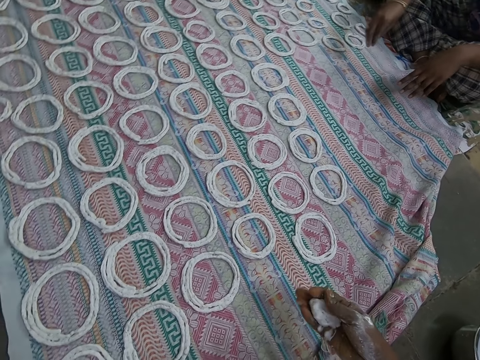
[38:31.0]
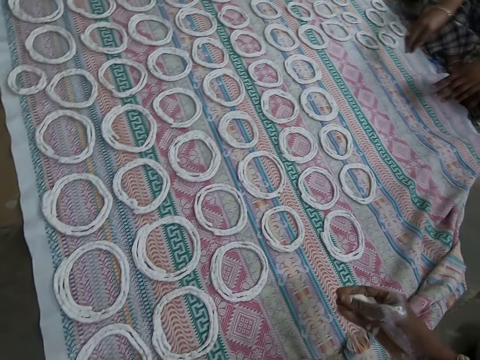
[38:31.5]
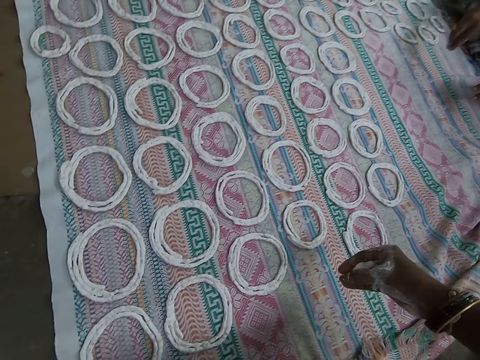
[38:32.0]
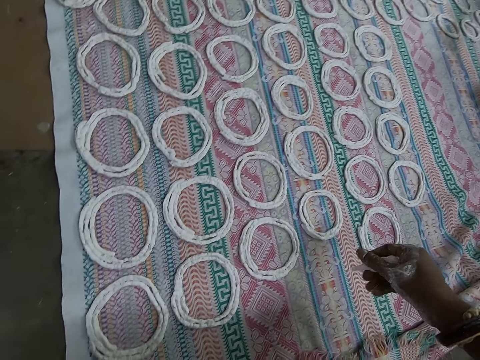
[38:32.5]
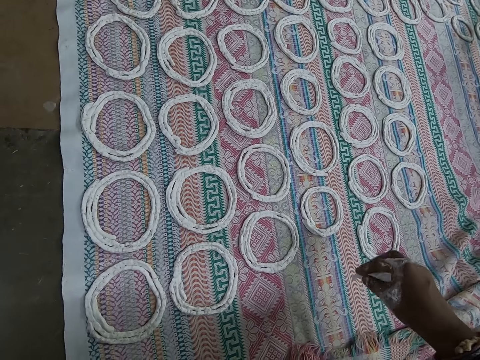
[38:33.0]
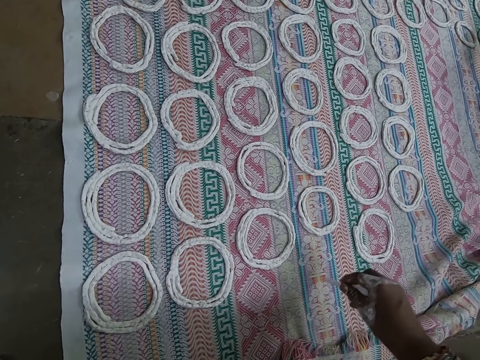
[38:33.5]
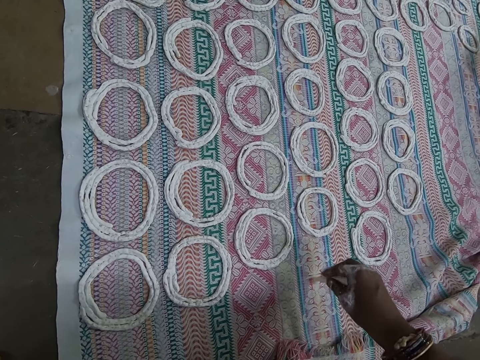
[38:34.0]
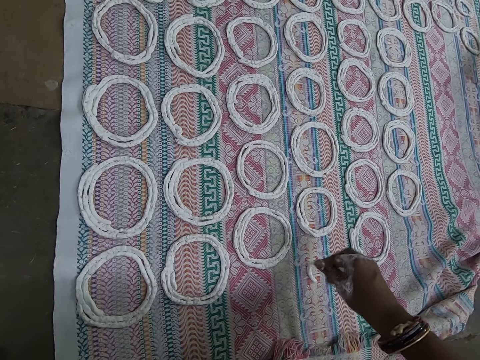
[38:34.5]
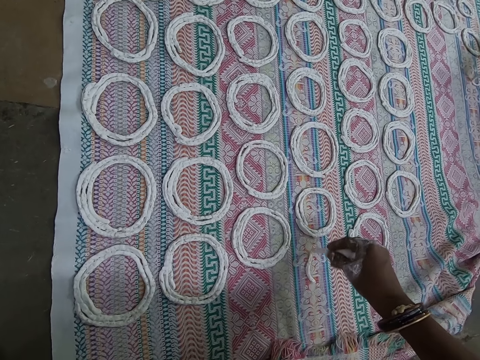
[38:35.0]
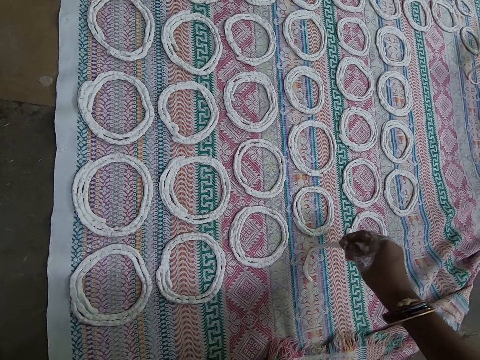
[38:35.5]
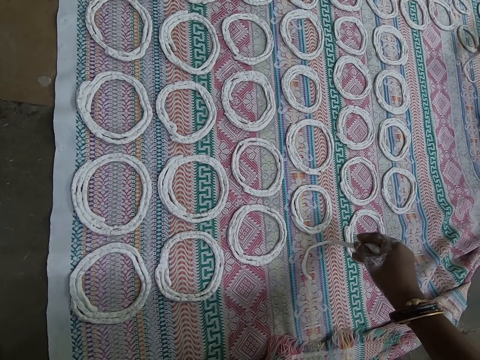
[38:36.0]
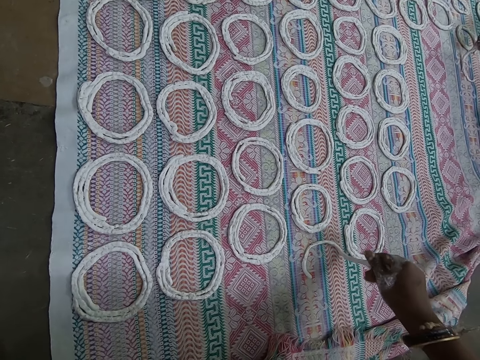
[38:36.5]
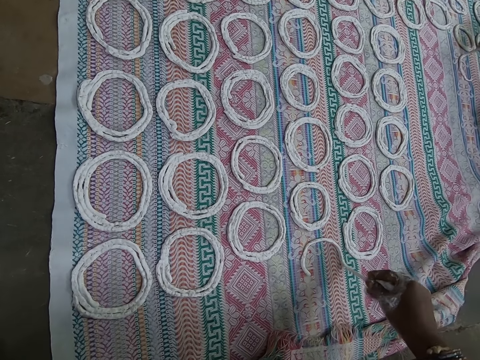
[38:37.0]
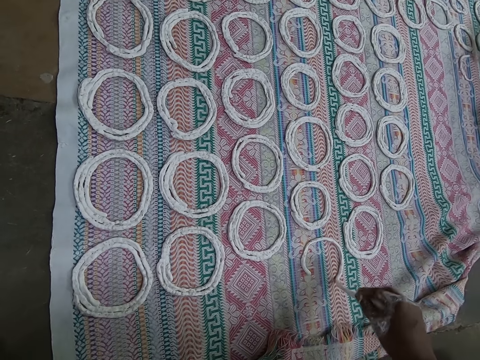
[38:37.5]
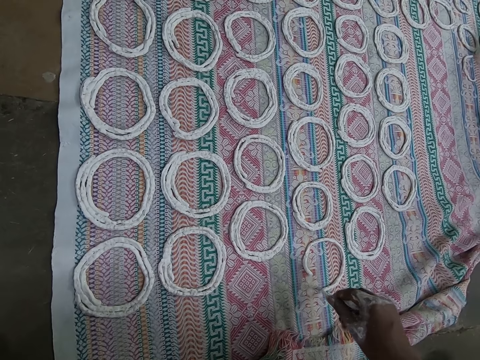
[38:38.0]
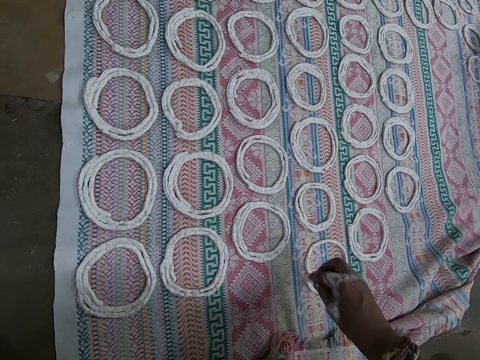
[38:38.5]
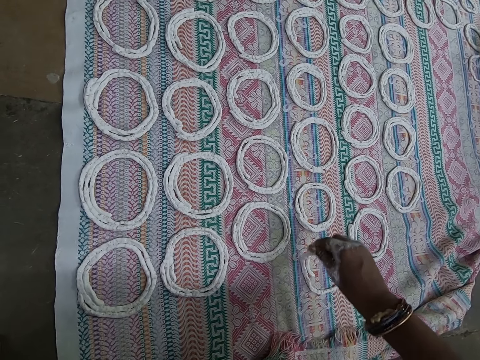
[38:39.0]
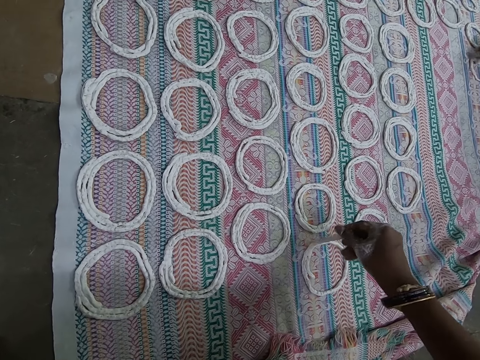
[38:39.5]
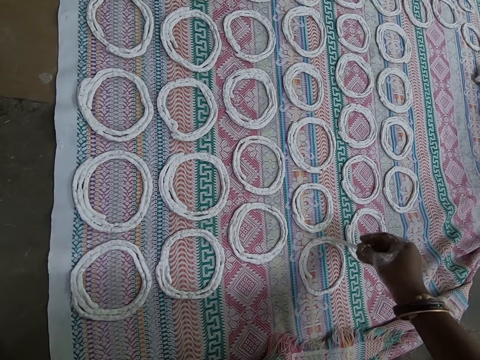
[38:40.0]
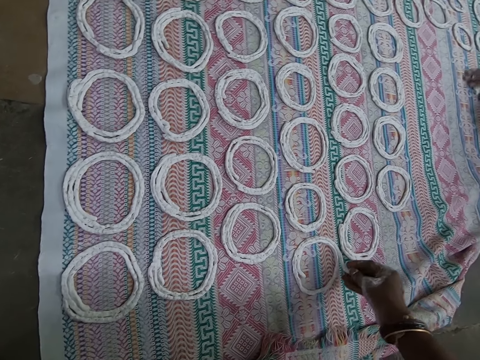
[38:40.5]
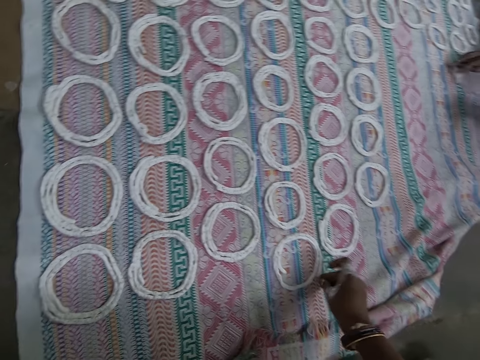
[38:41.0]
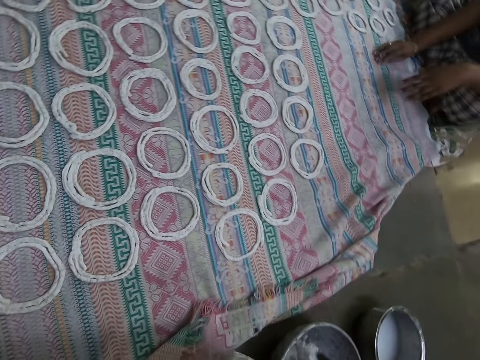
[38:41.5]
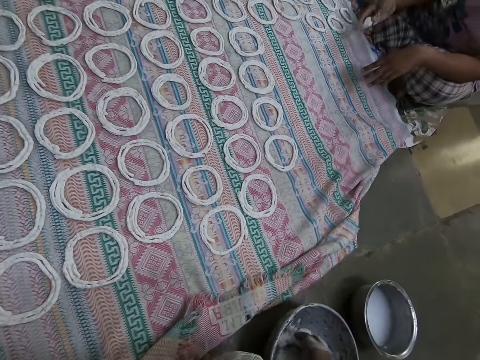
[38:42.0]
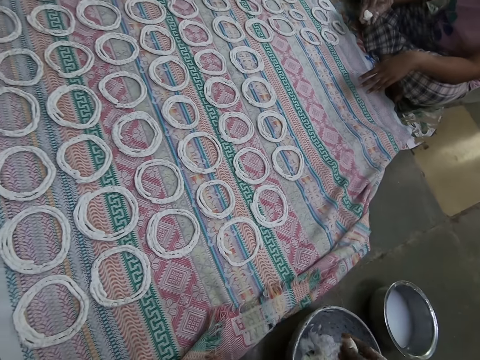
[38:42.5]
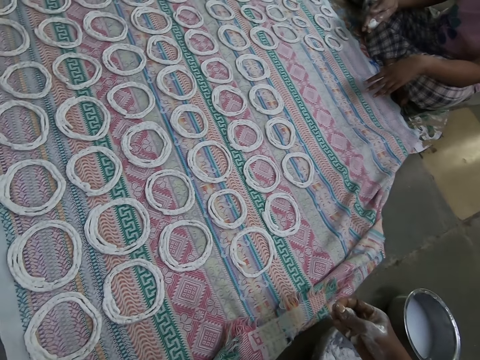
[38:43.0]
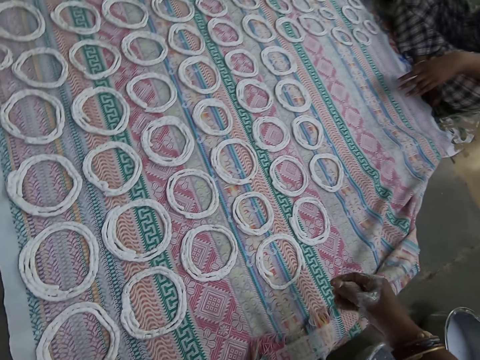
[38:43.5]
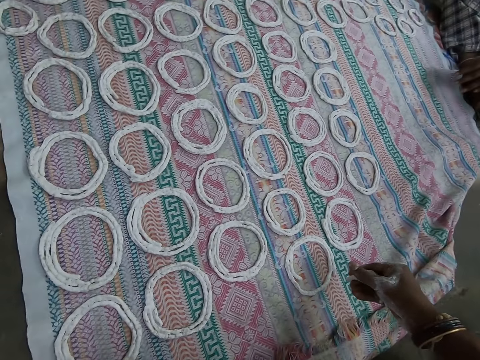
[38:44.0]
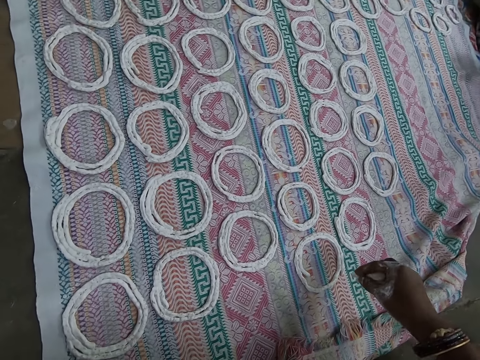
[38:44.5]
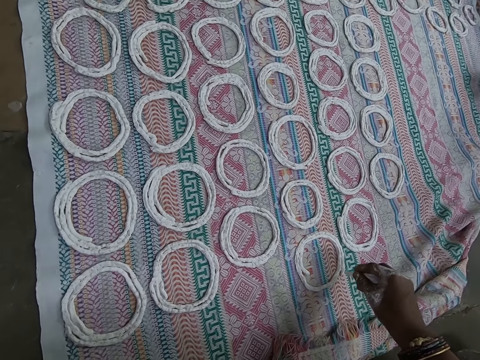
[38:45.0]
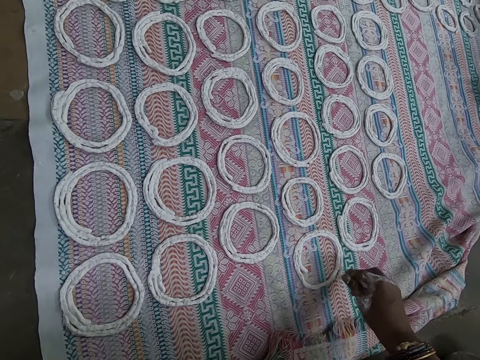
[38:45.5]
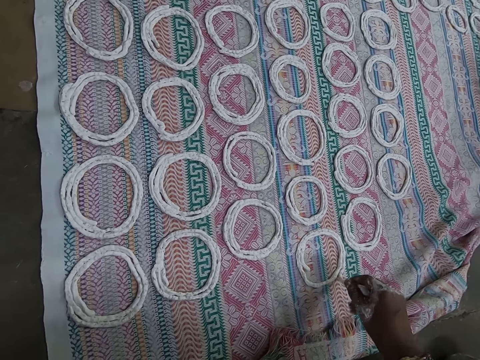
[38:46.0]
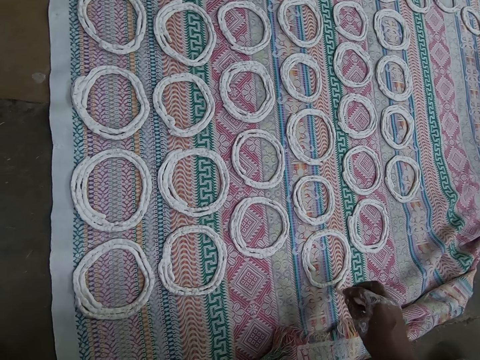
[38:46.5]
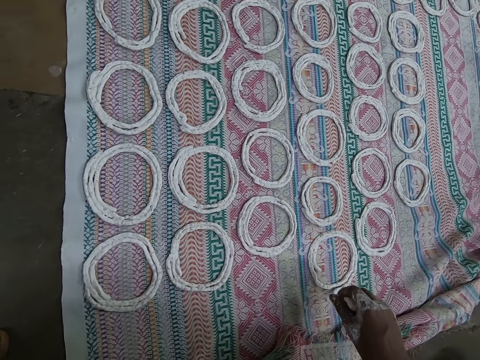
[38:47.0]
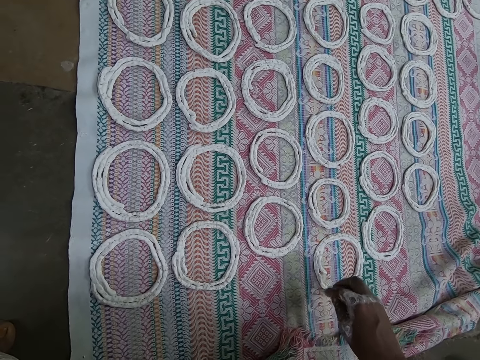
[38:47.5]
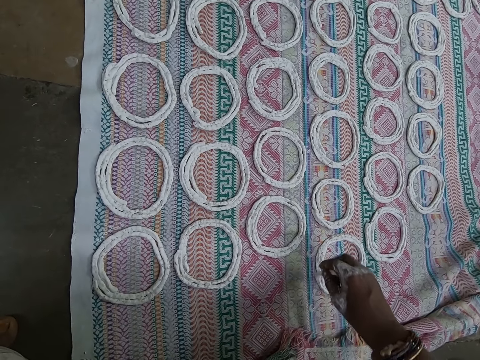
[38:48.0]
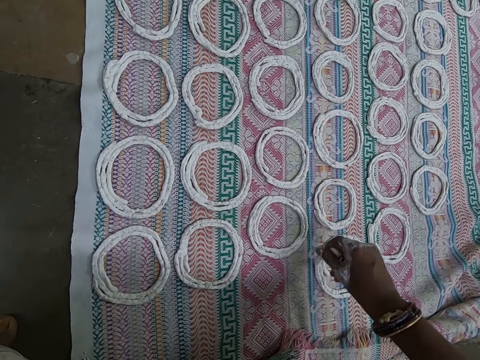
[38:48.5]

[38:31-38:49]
The camera wearer makes a pattern on the cloth on the floor with the paper clay in her right hand. A woman makes a pattern on the cloth on the floor with the paper clay in her right hand. The woman gathers the paper clay pattern on the cloth on the floor with her right hand. The camera wearer scoops paper clay from the bowl on the floor with her right hand. The woman kneads the ball of paper clay in her right hand with her fingers. The camera wearer kneads the ball of paper clay in her right hand with her fingers. She makes a pattern on the cloth on the floor with the paper clay in her right hand.

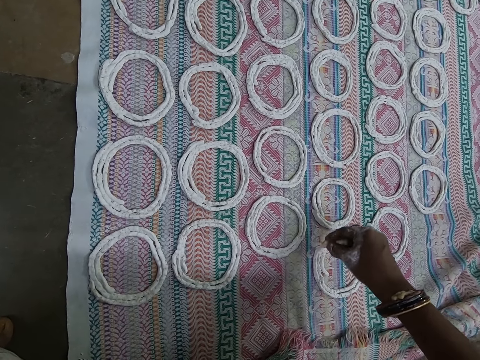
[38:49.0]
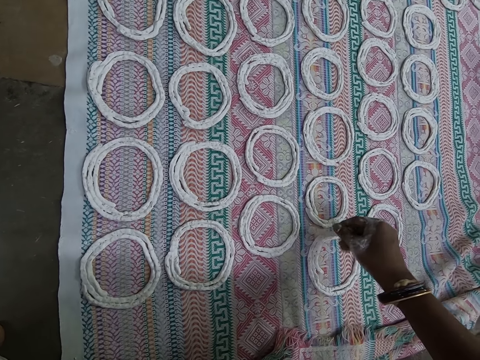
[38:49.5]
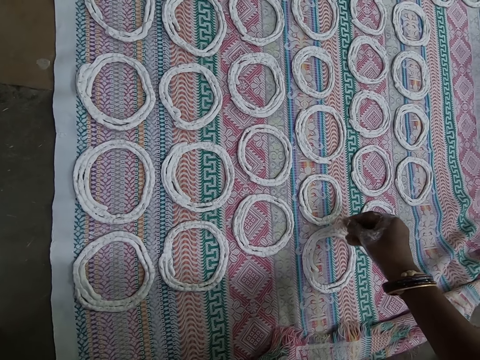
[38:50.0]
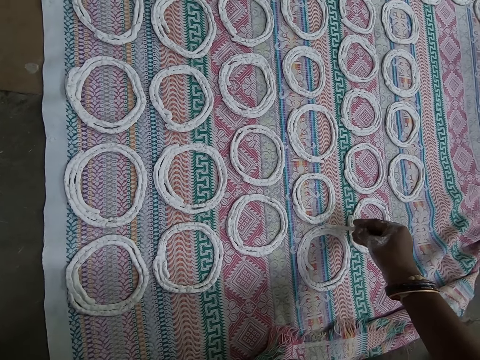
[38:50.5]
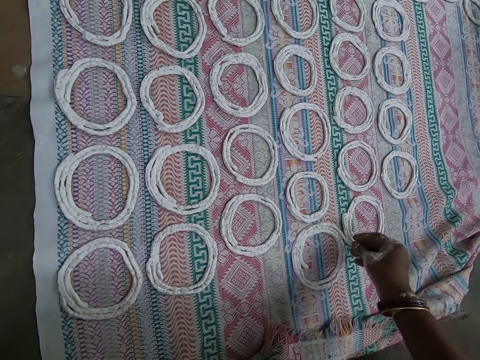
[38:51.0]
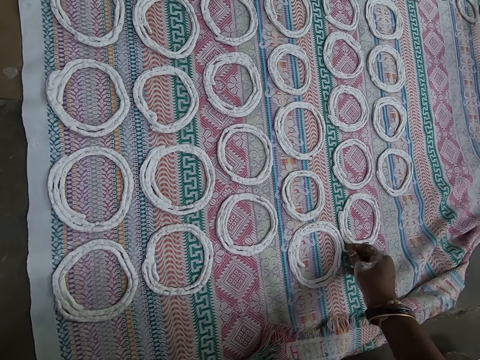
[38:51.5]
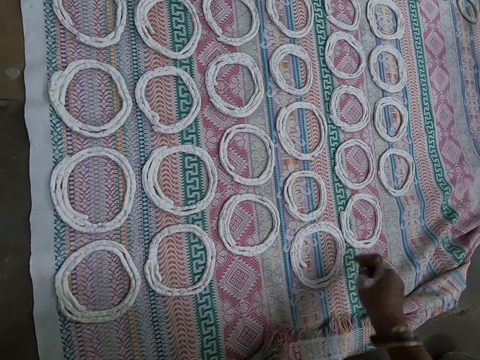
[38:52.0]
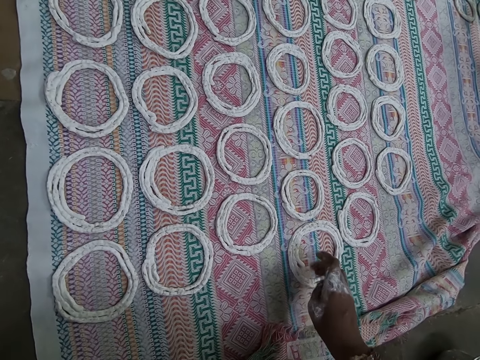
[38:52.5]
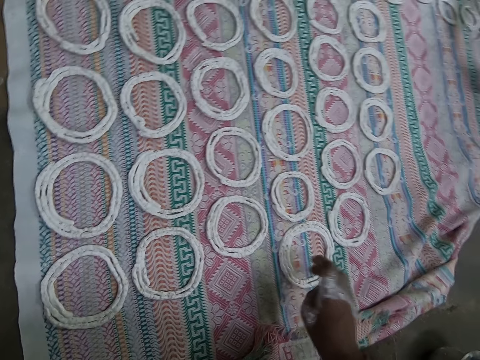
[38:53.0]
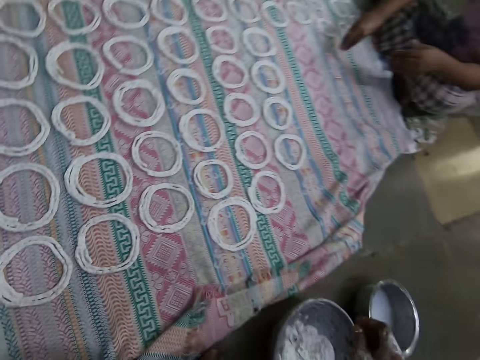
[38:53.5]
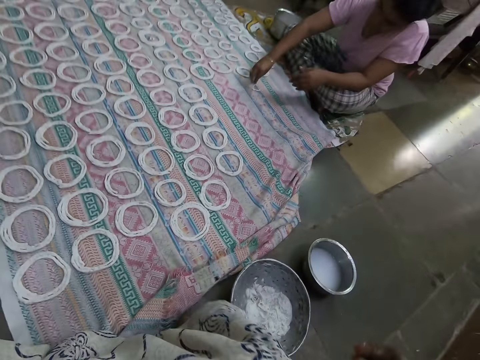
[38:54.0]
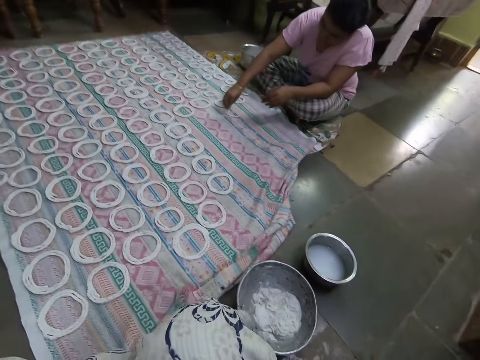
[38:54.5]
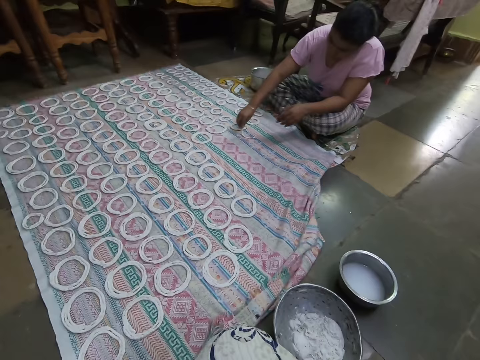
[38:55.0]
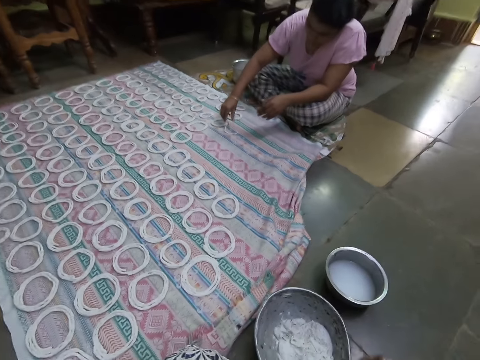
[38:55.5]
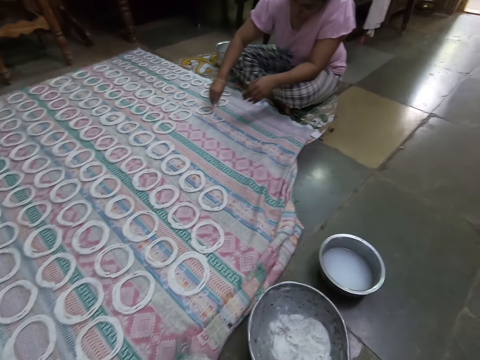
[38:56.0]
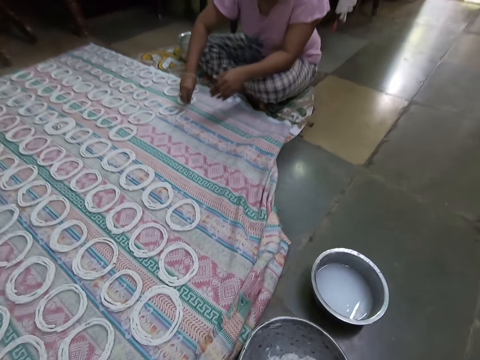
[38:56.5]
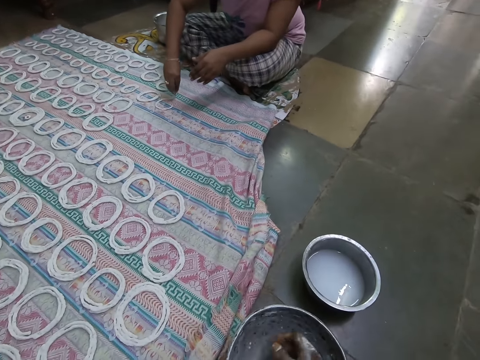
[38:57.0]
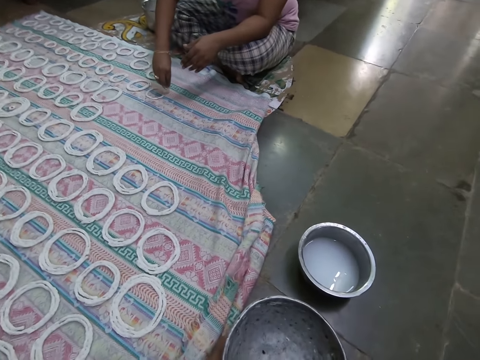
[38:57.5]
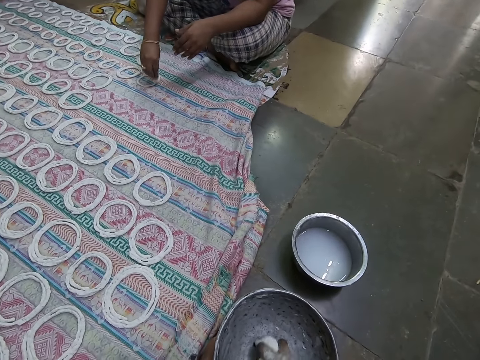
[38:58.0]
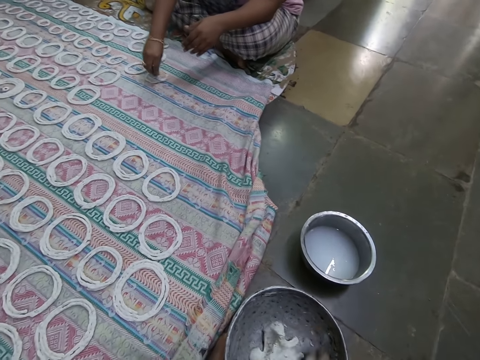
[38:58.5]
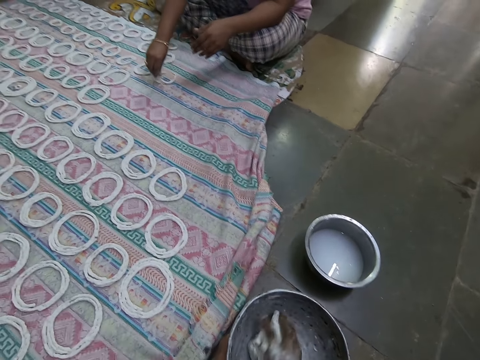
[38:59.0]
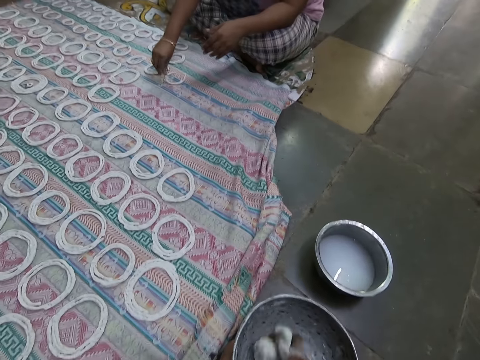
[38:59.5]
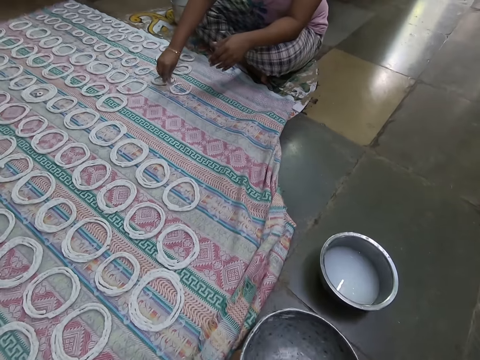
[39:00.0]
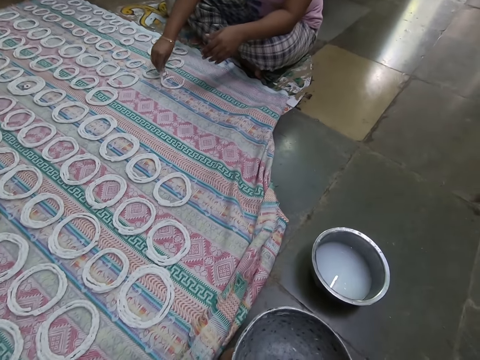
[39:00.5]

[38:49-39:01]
The camera wearer adjusts the pattern on the cloth on the floor with her right hand. A woman makes the pattern on the cloth on the floor with the paper clay in her right hand. The camera wearer looks around the house. She kneads the paper clay in the bowl on the floor with her right hand.
